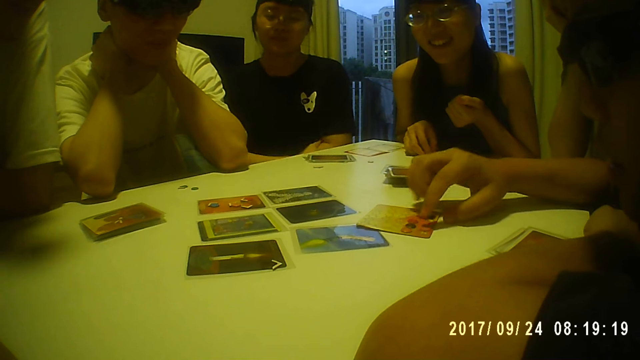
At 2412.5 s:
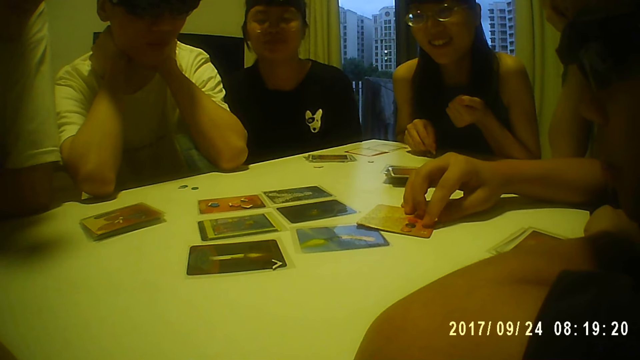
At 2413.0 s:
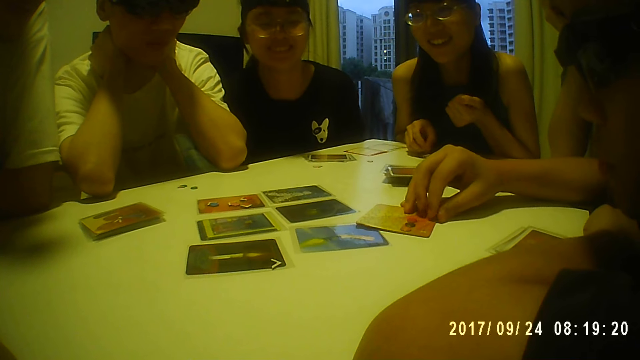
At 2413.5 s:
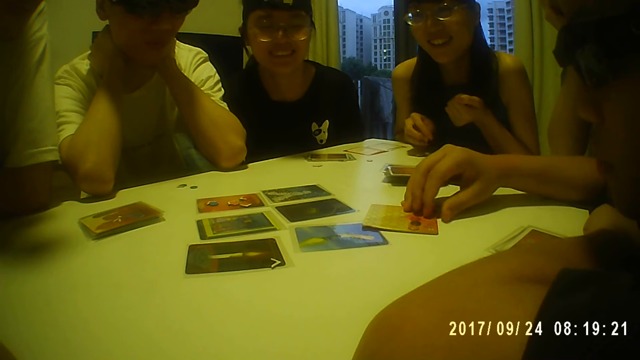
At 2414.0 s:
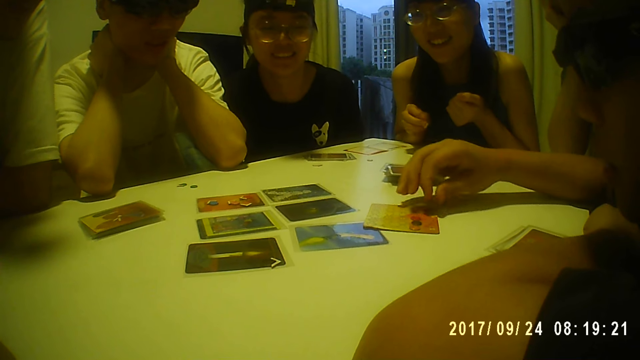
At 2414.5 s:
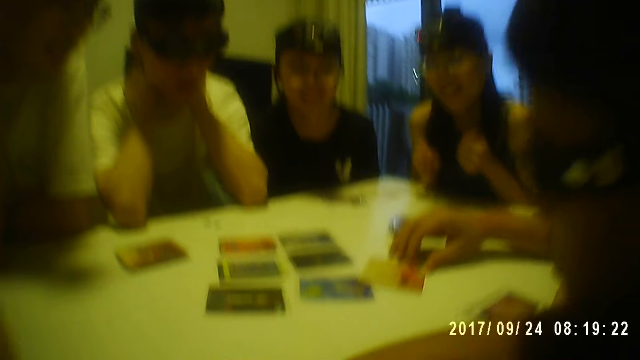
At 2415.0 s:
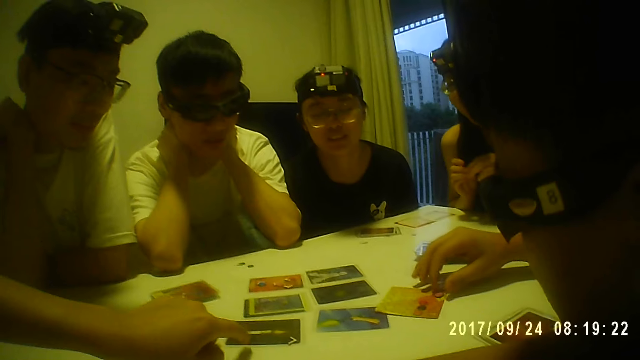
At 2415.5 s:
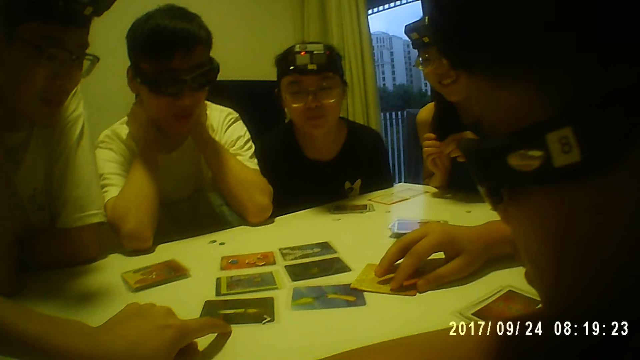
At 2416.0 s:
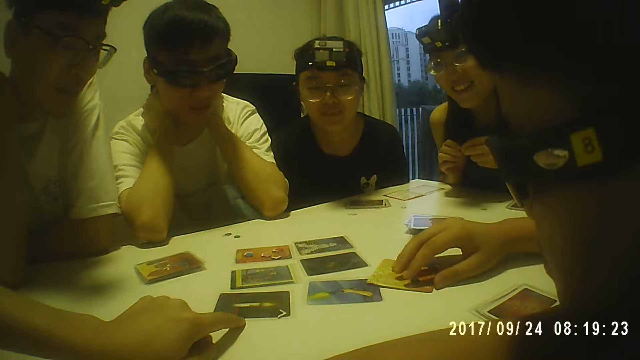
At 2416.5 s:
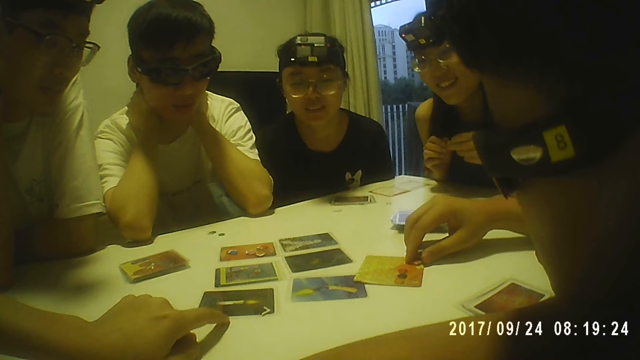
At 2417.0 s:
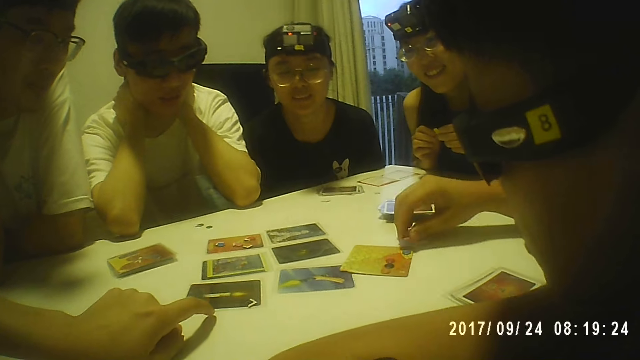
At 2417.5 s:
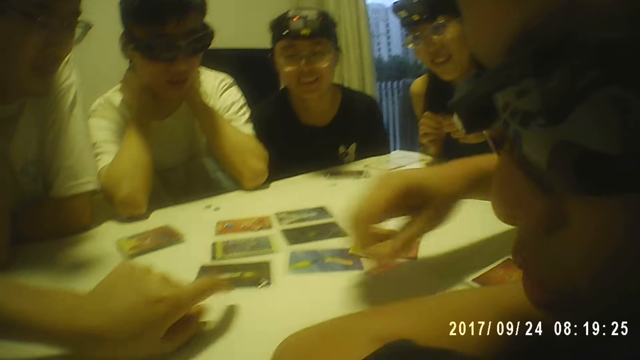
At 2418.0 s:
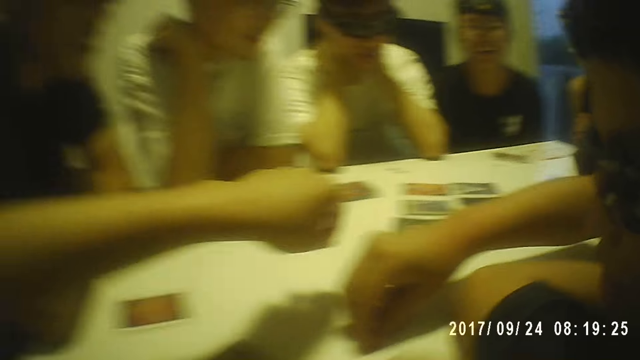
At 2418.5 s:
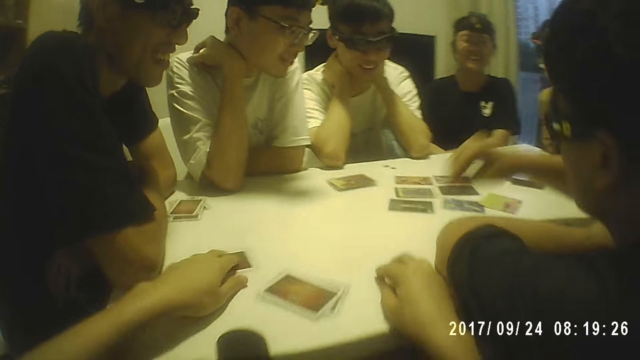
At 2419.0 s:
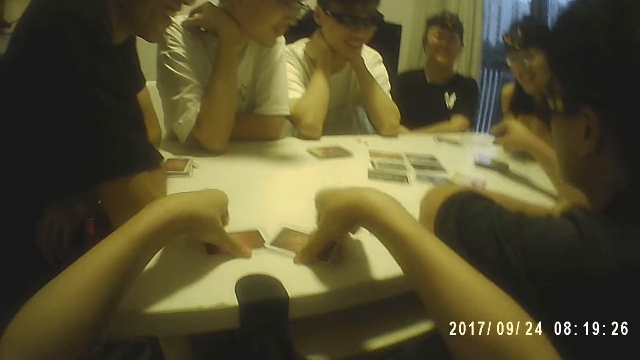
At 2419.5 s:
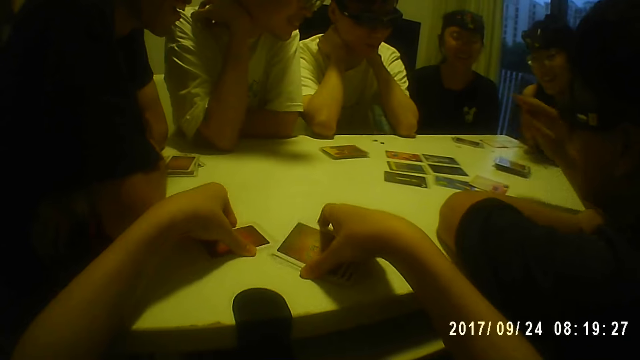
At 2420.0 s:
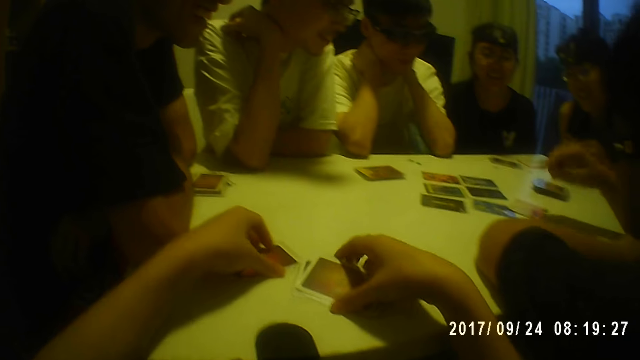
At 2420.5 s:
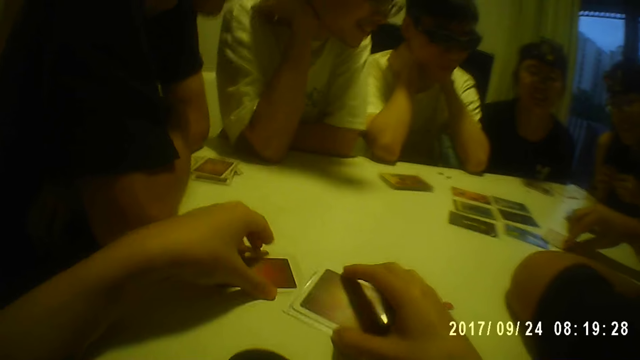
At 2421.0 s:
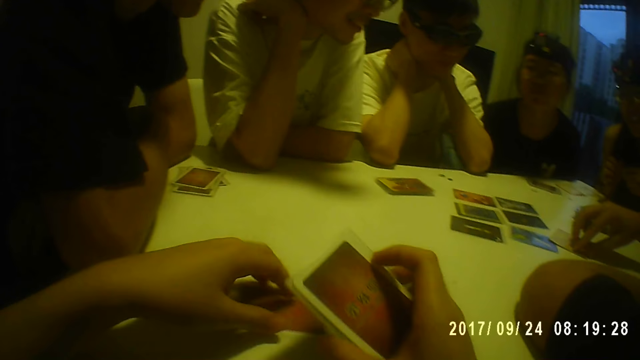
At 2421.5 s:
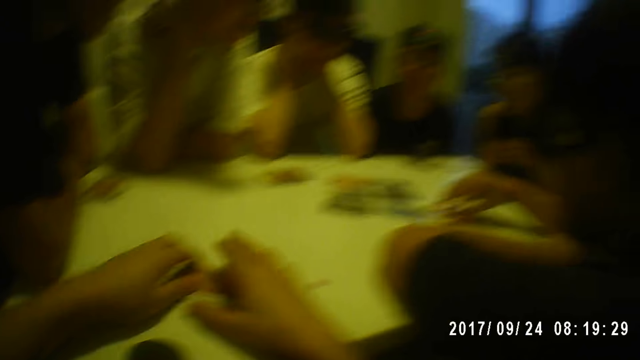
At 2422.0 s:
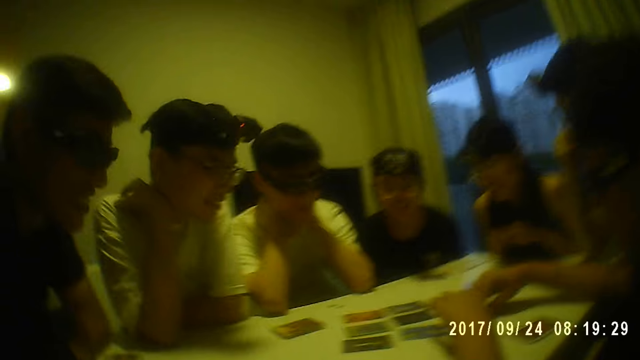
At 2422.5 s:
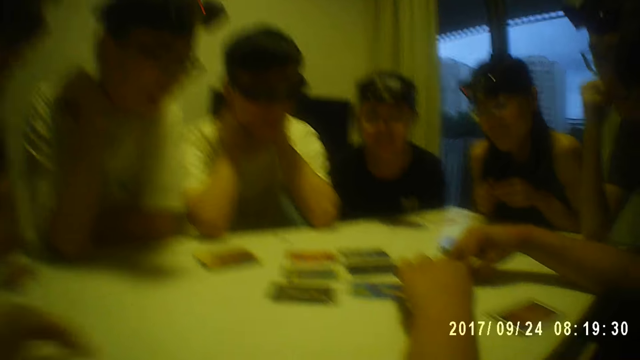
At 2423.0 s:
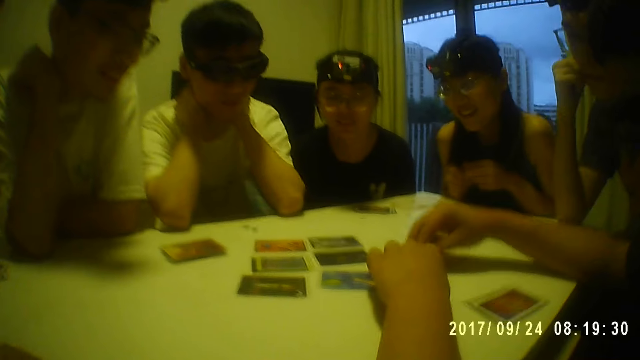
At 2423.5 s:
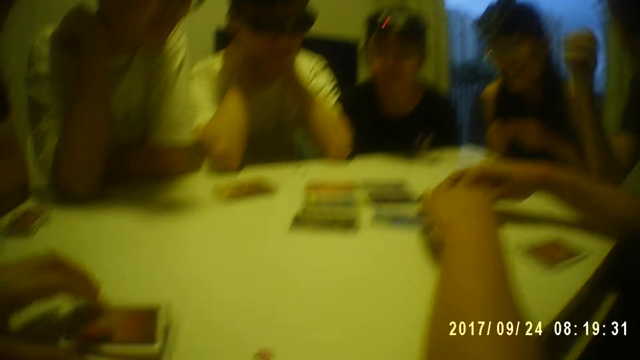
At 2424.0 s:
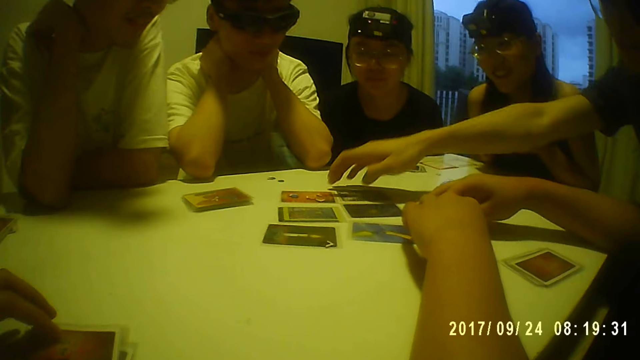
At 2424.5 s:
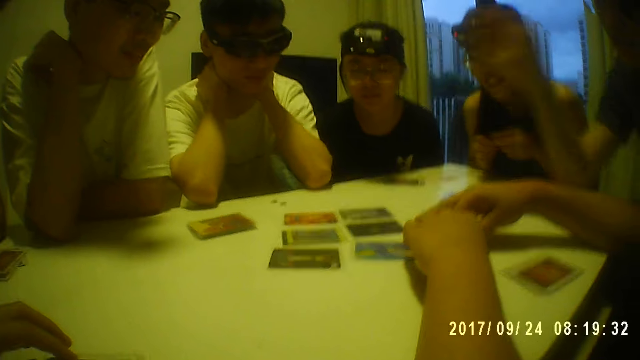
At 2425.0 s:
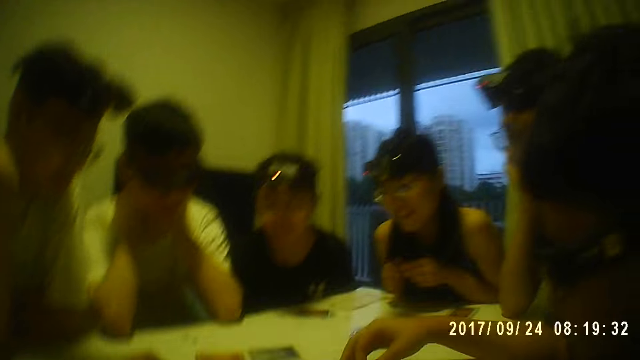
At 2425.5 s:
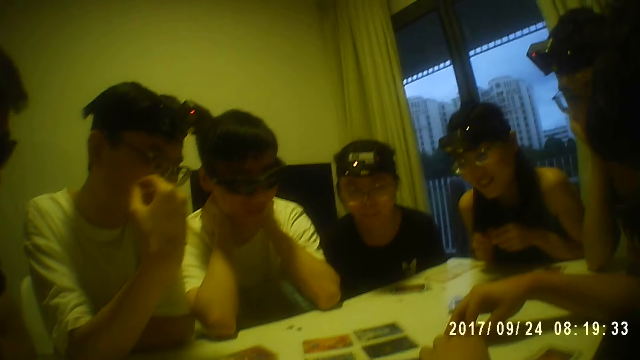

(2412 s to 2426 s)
A man places the token on the table with his right hand. A woman folds her hands. The man picks a token from the table with his right hand. Another woman picks the token from the table with her right hand. The man places the token on the table with his right hand. The other woman holds the token in her hands. The camera wearer points at a card on the table with her left hand. The man touches the tokens on the table with his right hand. The man picks a token from the table with his right hand. The camera wearer holds the cards. She picks up cards from the table with her right hand and moves a card on the table with her left hand. The man picks a token from the table with his right hand. The camera wearer places the card on the table with her right hand. She moves the cards on the table with her hands and puts the cards together. The man arranges the tokens on the table with his hands. The camera wearer looks around. She moves the cards on the table with her left hand. Another man touches a card on the table with his right hand.

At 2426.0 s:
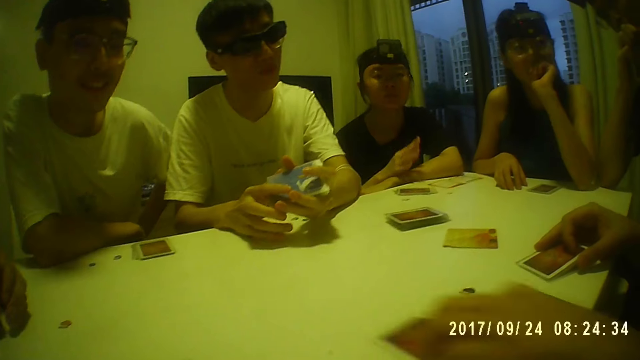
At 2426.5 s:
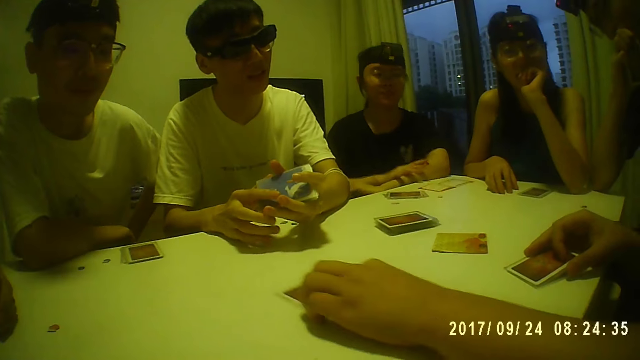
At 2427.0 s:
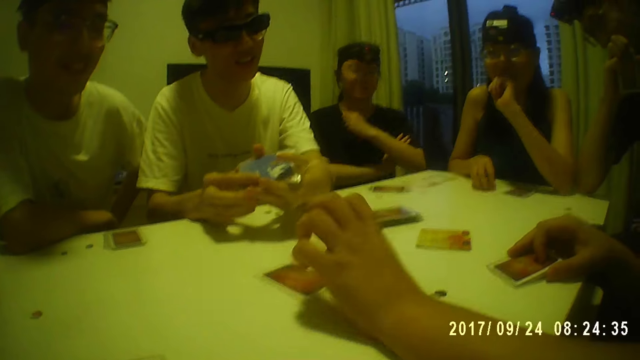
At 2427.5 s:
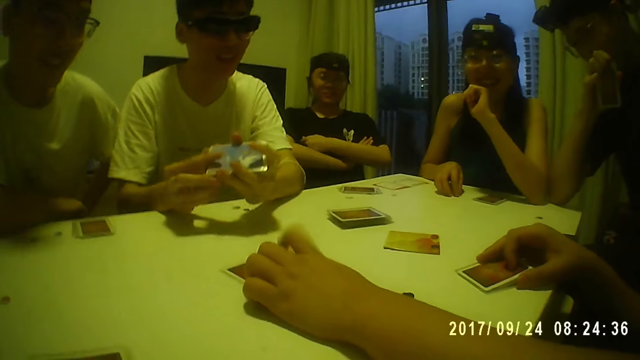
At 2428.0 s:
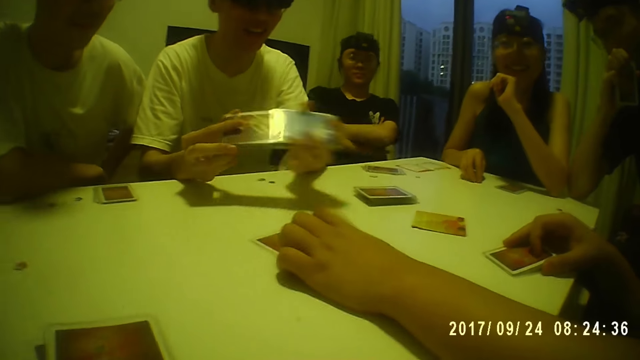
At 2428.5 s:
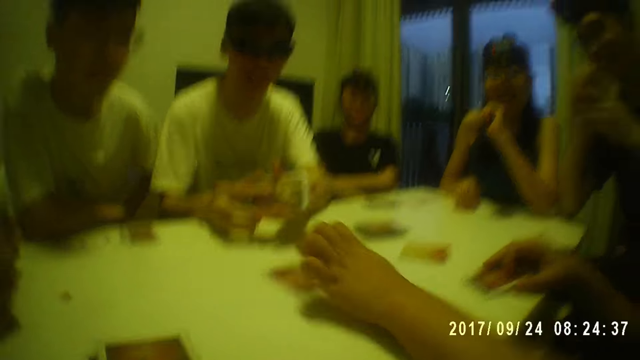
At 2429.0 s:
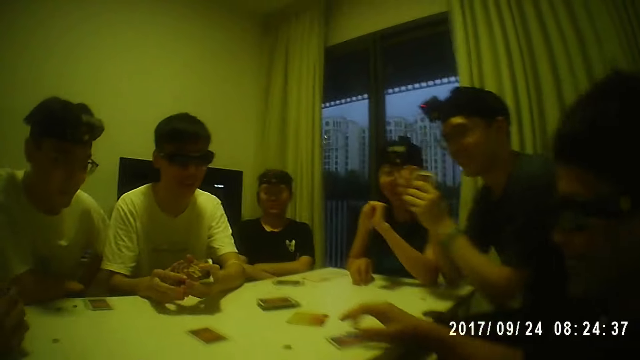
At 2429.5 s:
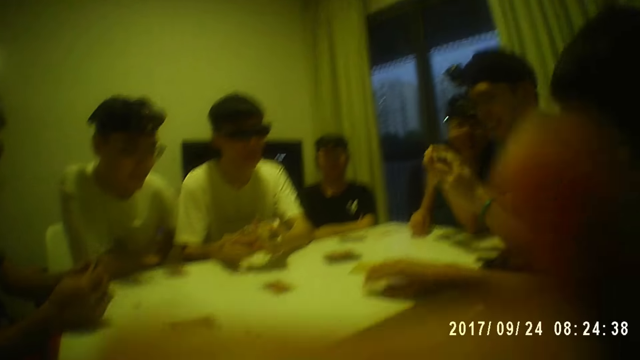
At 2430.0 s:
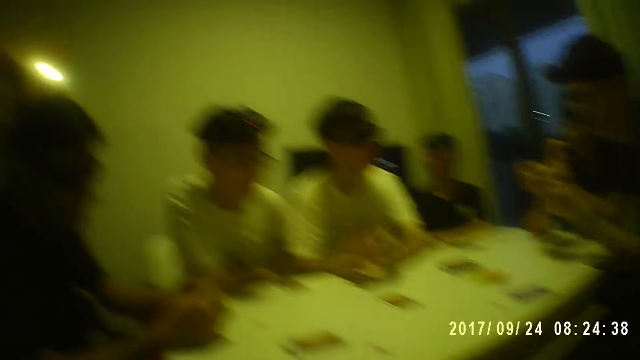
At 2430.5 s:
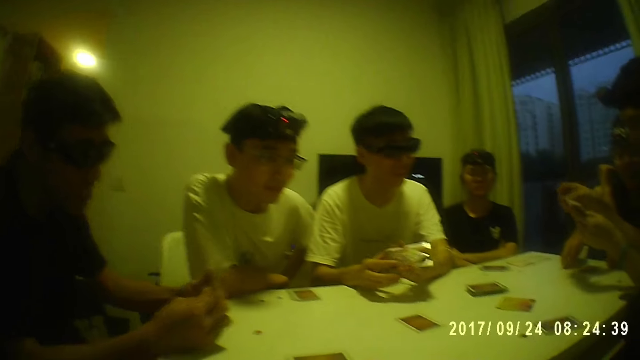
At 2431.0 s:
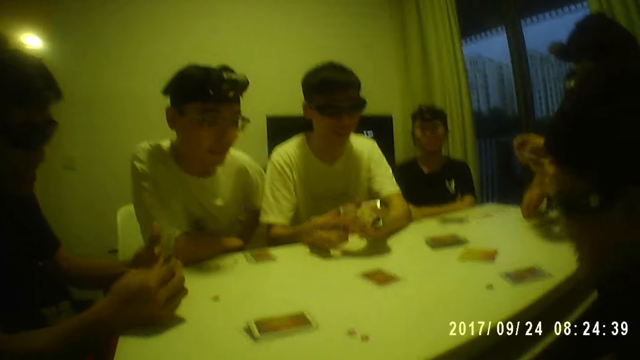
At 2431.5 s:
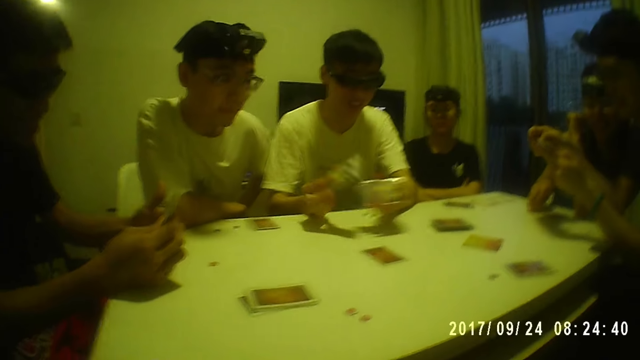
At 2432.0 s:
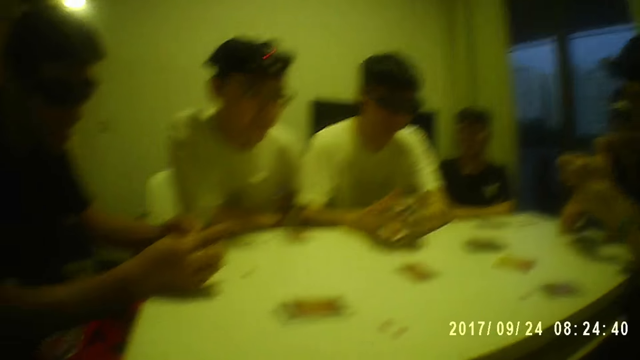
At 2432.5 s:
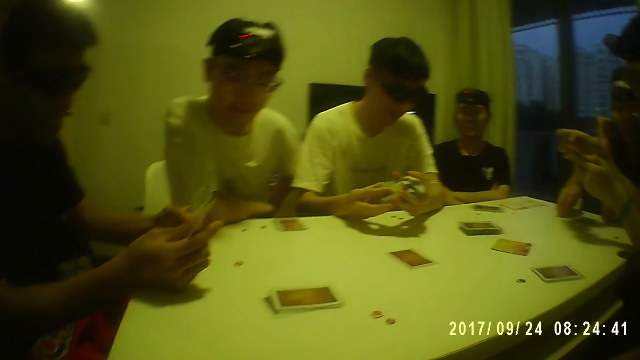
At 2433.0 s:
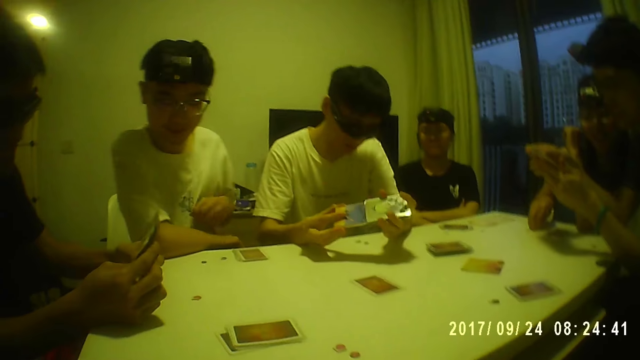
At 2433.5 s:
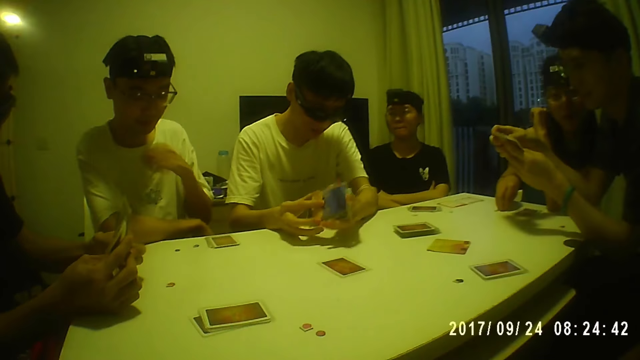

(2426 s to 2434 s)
A woman places her right hand on her left hand. A man holds some cards with both hands. Another woman crosses her hands. Another man taps on the card on the table with his left hand. The first man shuffles the cards with both hands. A person pushes the card with their left hand. A third man holds some cards with his left hand. A fourth man examines some cards with both hands. The third man examines the cards in his left hand with his right hand.
